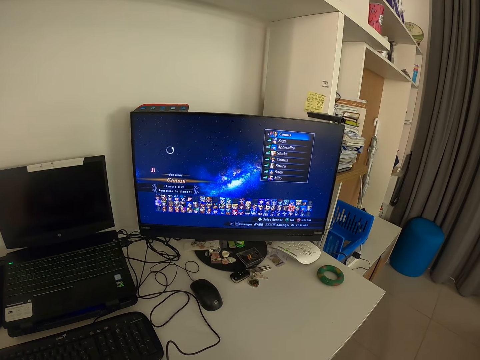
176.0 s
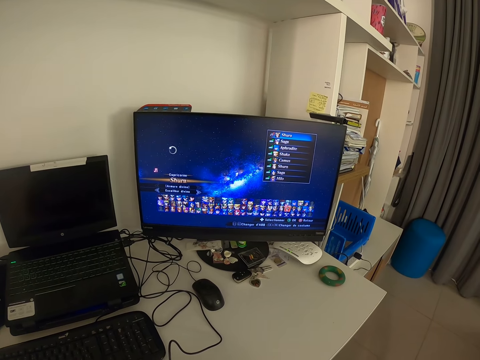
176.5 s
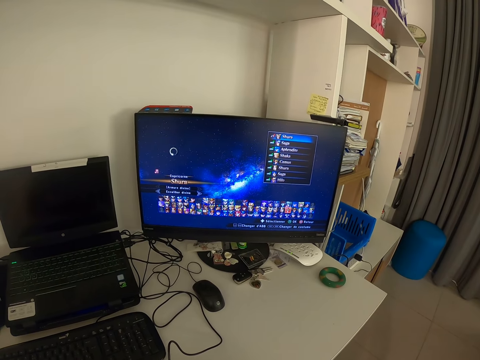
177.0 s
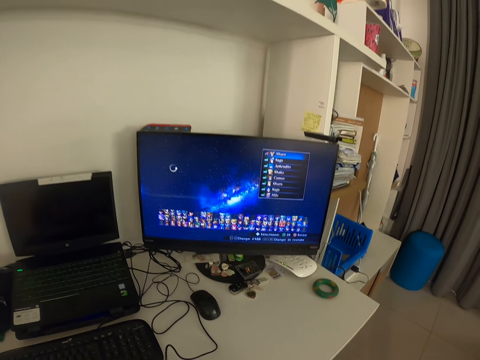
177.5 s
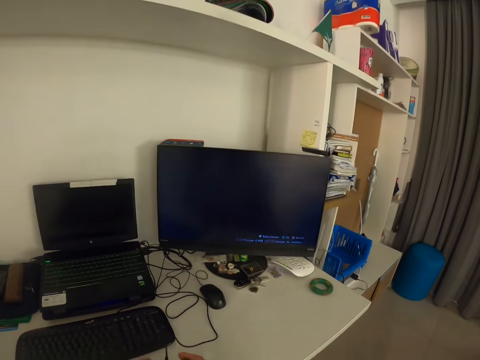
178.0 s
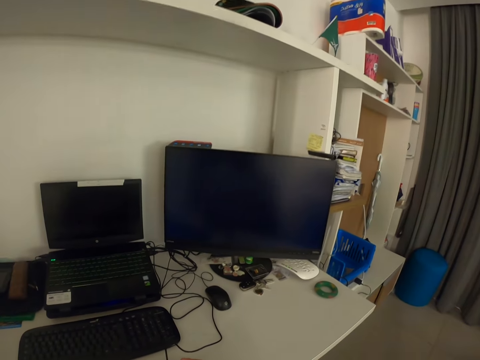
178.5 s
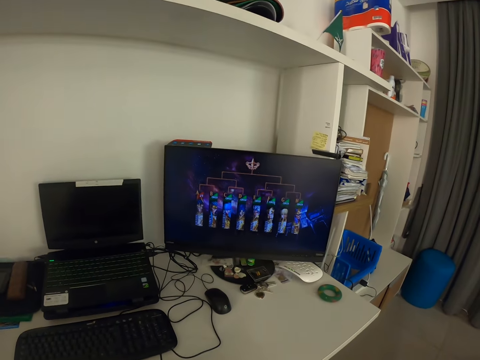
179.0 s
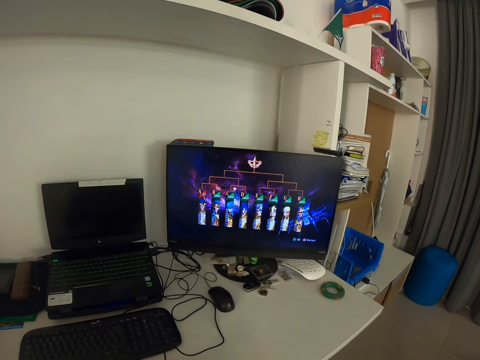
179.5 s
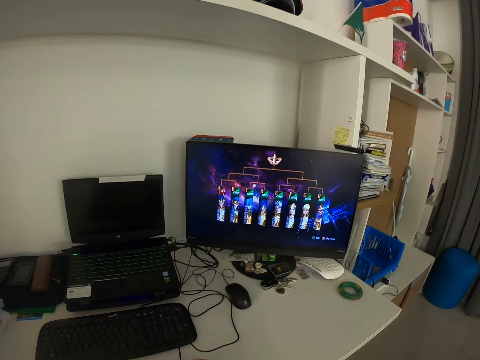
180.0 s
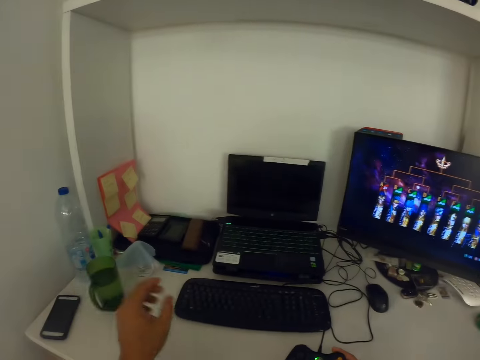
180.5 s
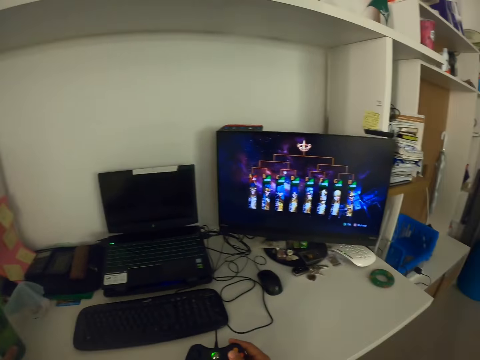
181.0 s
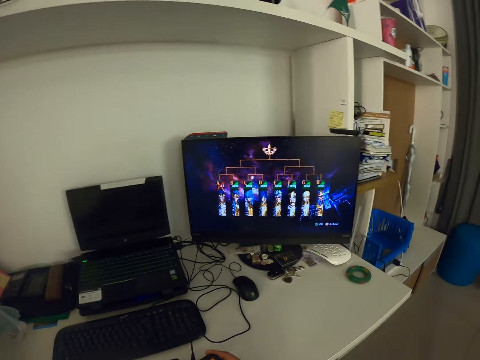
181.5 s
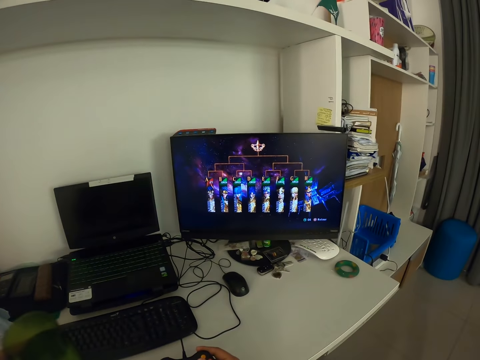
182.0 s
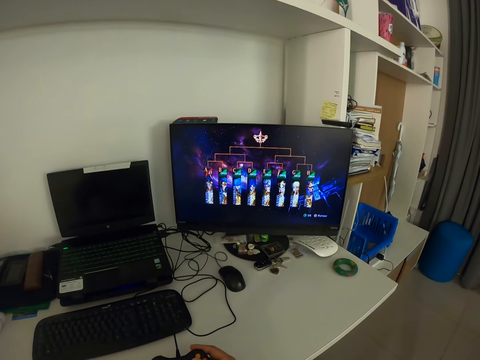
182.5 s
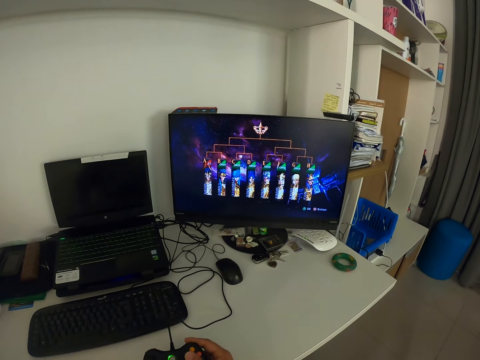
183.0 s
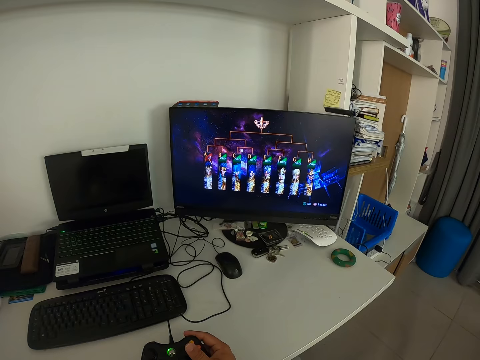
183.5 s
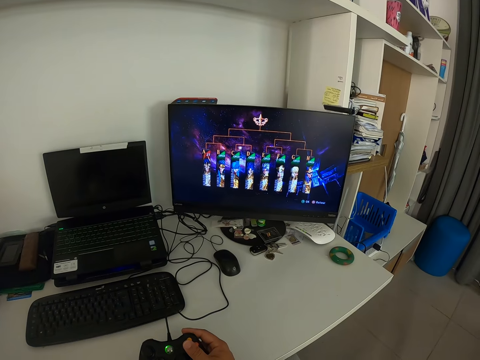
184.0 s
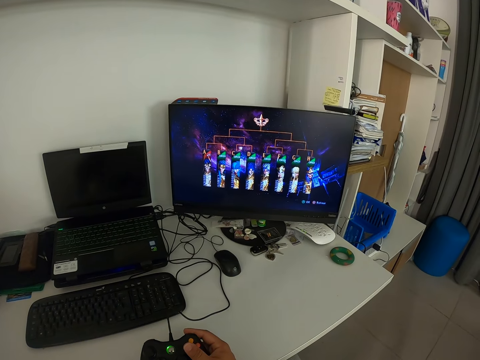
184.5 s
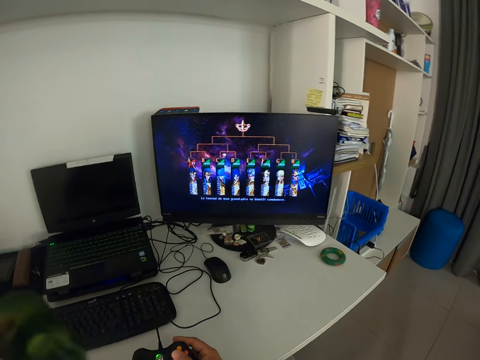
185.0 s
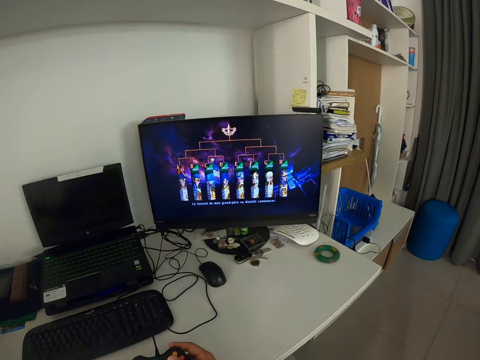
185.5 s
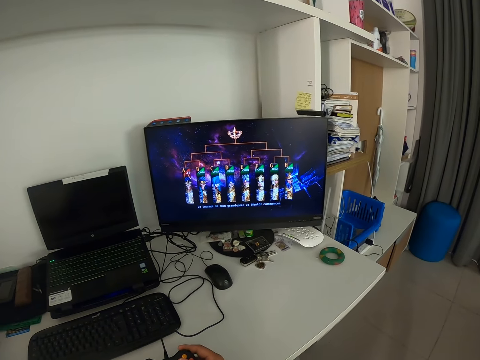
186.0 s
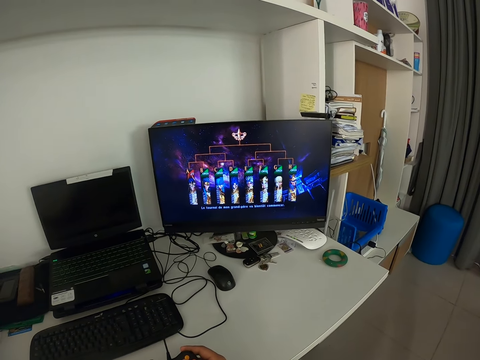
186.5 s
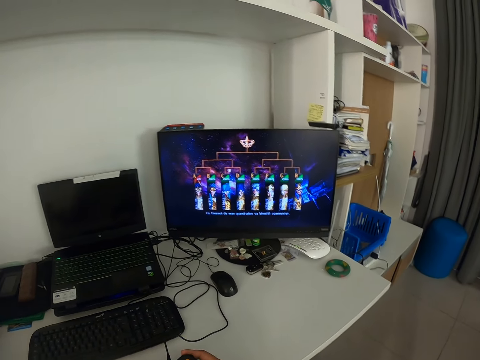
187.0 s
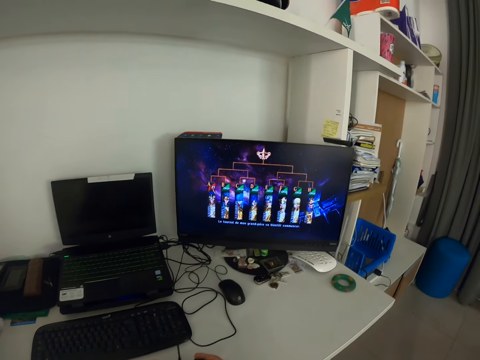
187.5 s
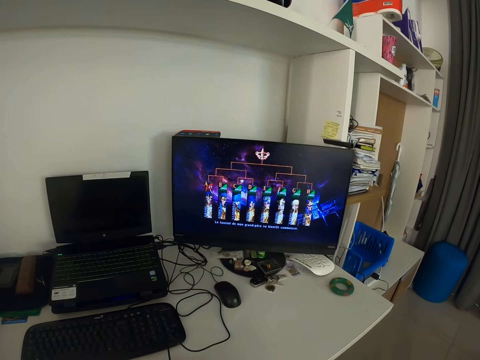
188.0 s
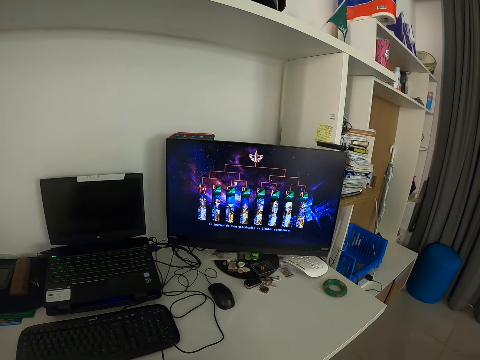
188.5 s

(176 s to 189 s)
The camera wearer backs away from the monitor. He looks at the monitor. He turns his head to his left. He stretches his left hand. He lifts a cup on the table. He carries the cup from the table. He drinks from the cup. He looks at the monitor. He stops drinking from the cup.

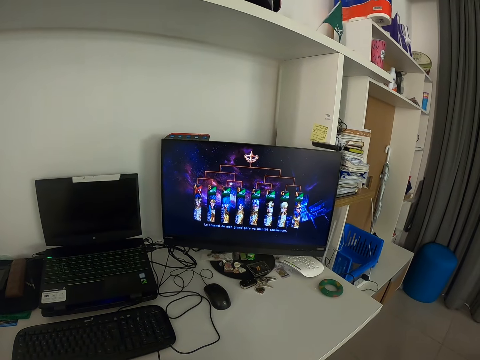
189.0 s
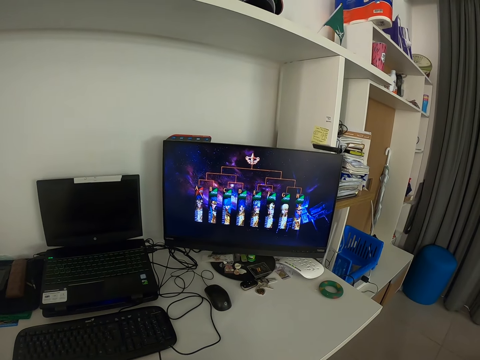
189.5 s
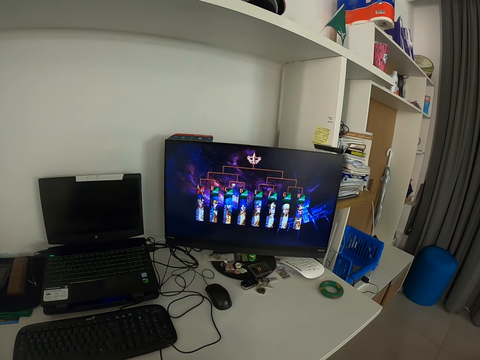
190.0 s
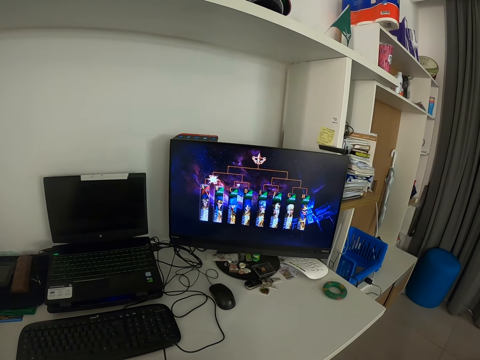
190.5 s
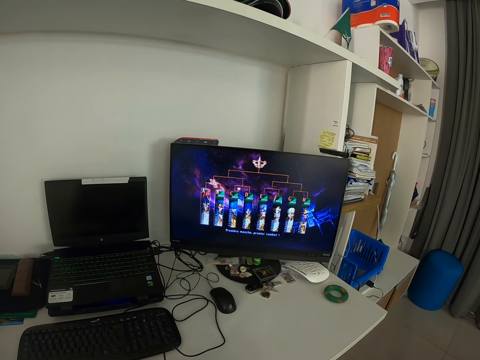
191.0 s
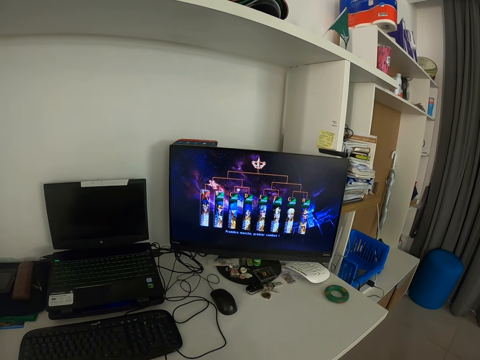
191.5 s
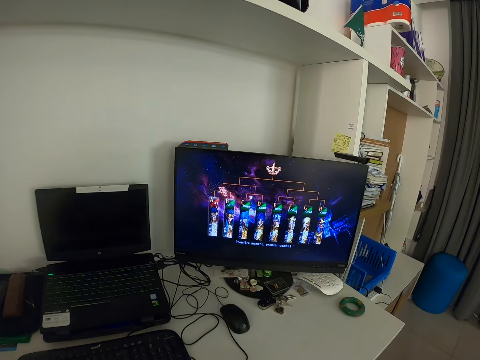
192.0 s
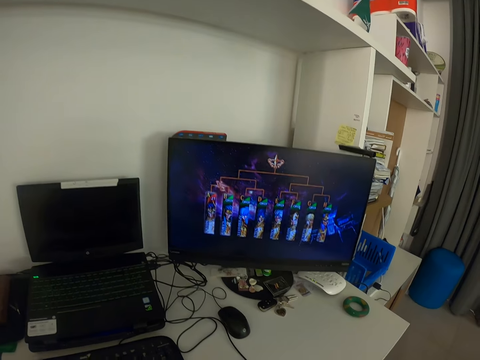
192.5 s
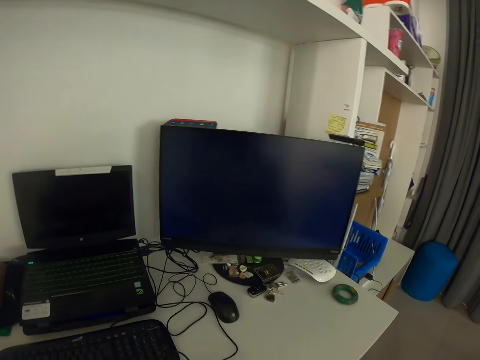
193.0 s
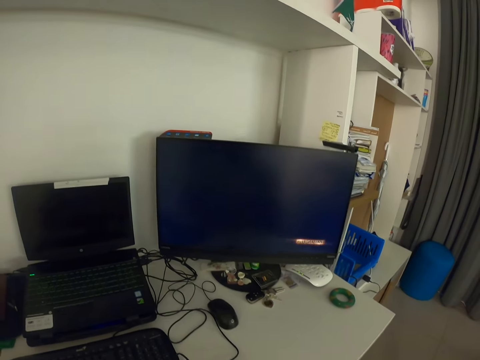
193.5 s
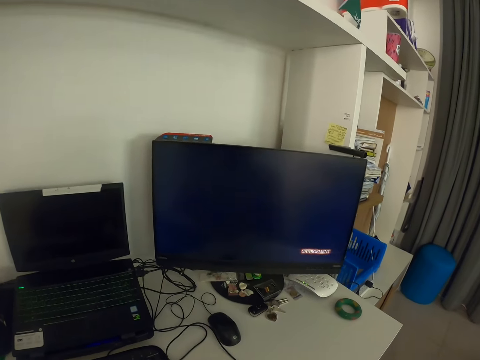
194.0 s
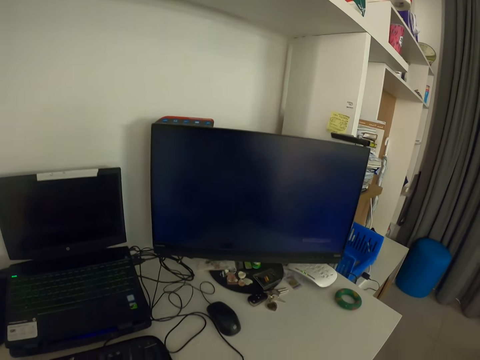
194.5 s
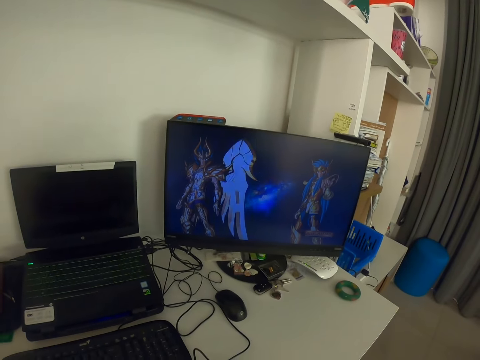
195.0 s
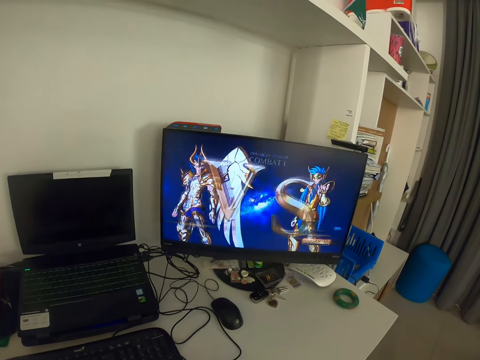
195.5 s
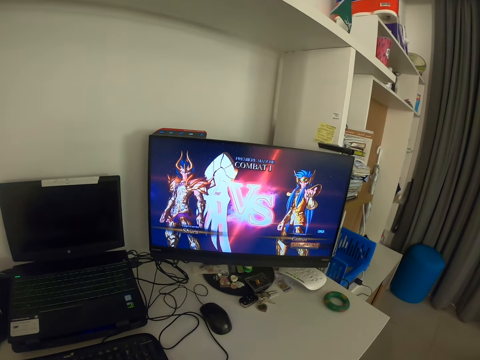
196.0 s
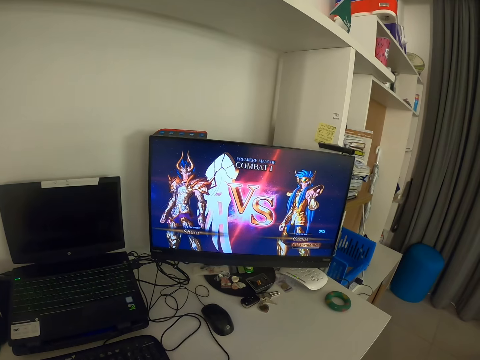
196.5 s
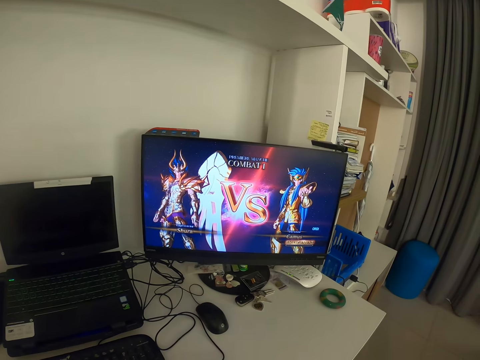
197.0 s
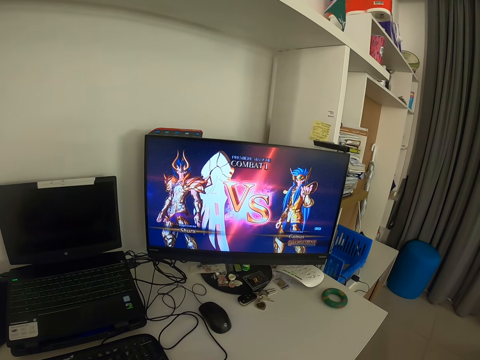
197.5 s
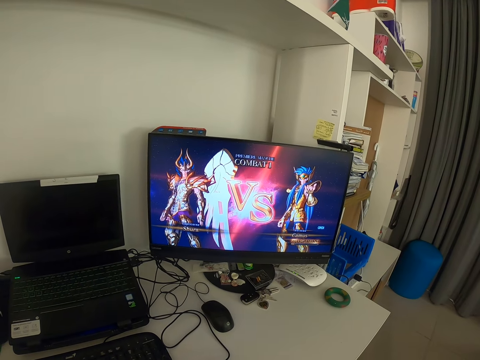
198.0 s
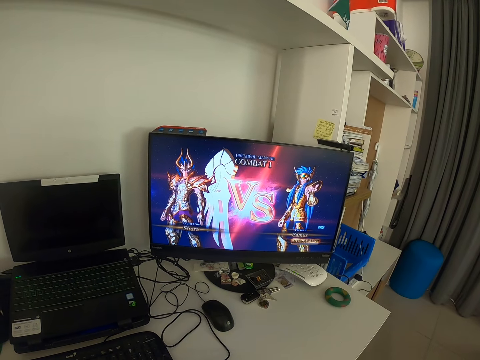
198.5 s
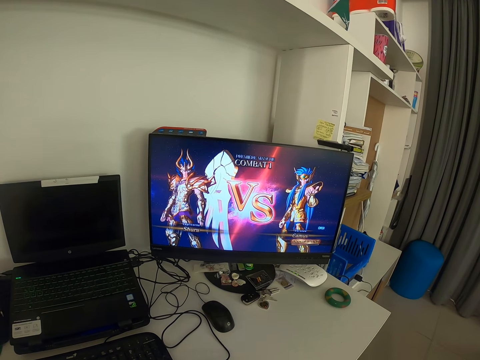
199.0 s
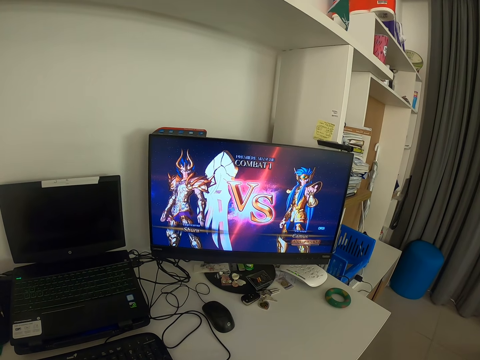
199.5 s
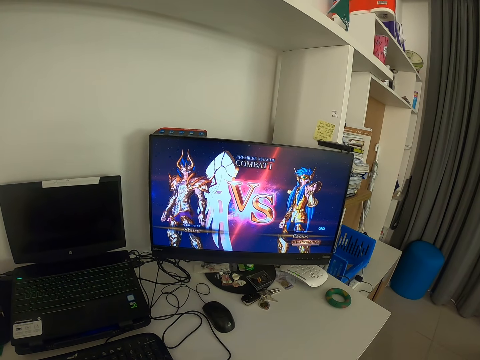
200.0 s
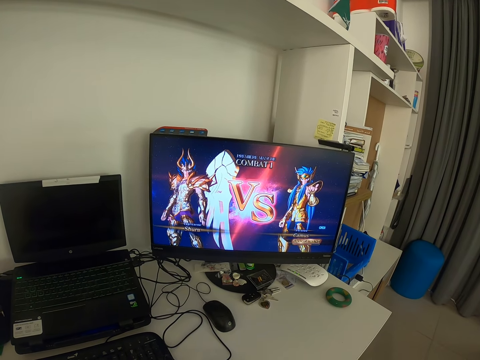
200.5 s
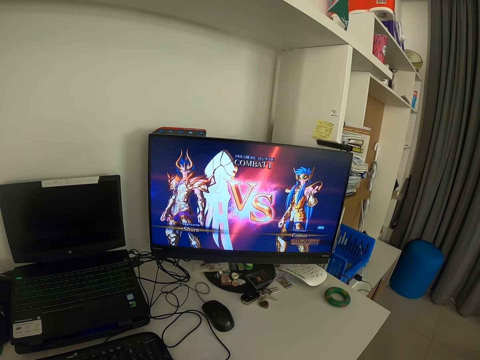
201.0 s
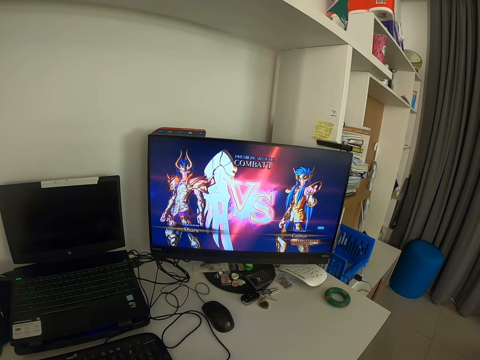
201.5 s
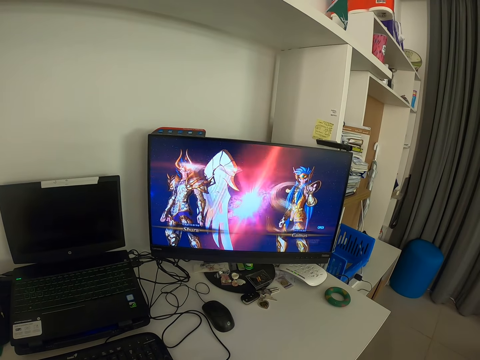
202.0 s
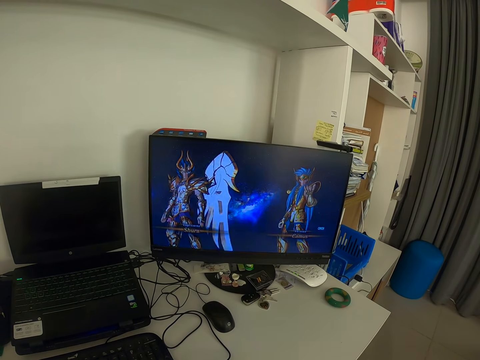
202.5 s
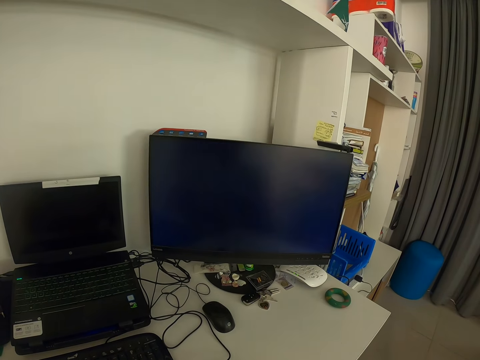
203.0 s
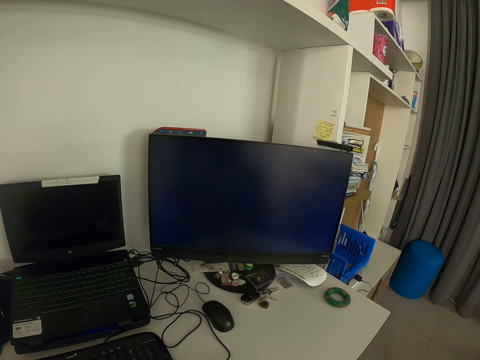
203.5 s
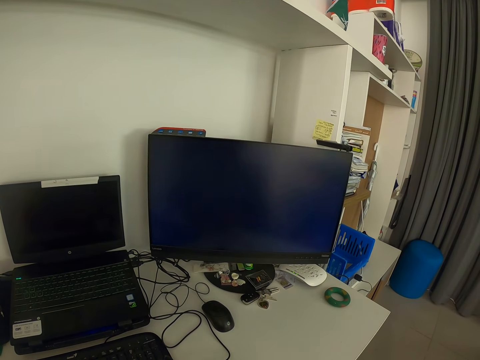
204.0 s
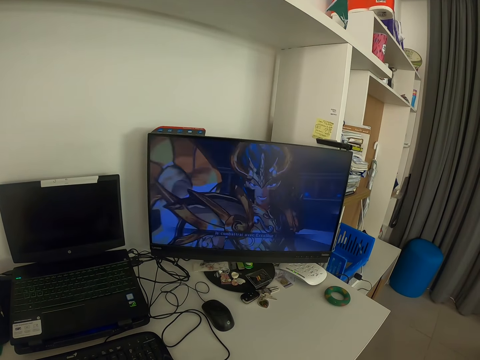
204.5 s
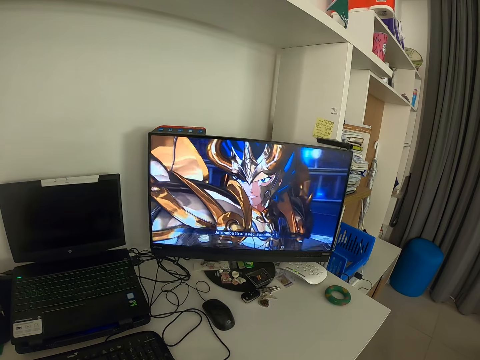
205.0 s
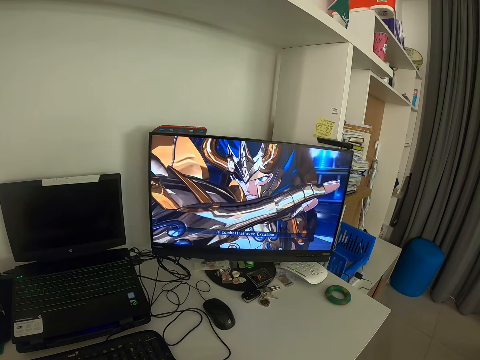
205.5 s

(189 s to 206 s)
The camera wearer moves closer to the monitor. They look at the monitor.
